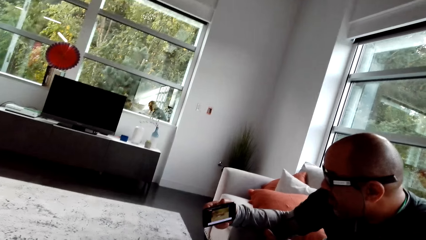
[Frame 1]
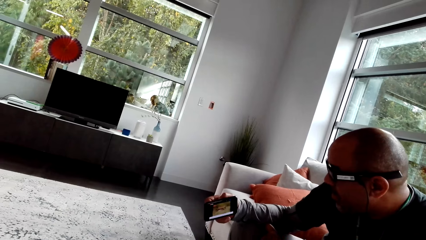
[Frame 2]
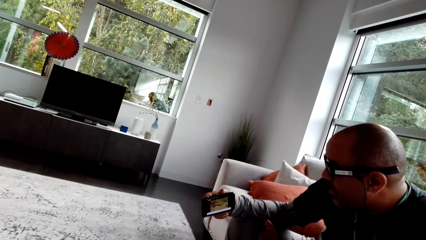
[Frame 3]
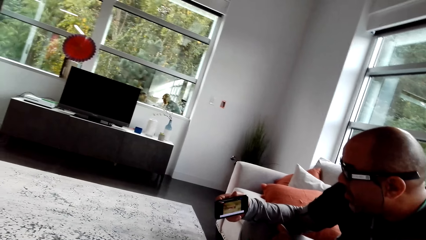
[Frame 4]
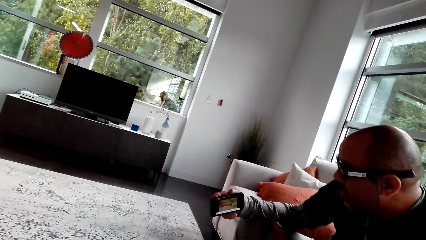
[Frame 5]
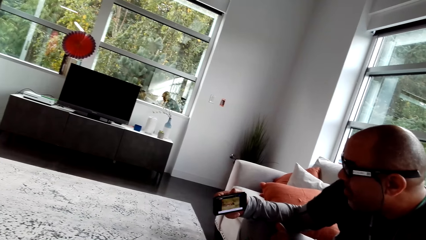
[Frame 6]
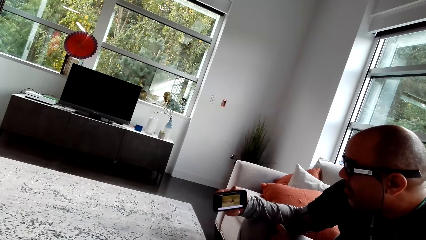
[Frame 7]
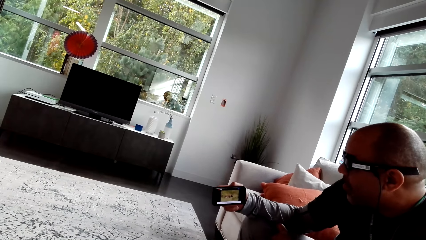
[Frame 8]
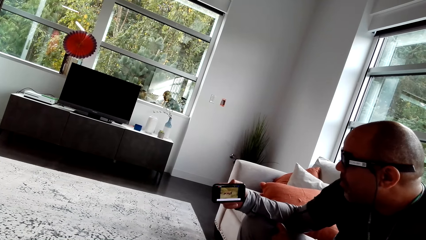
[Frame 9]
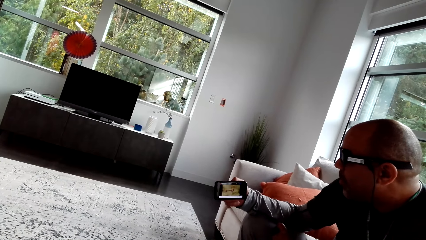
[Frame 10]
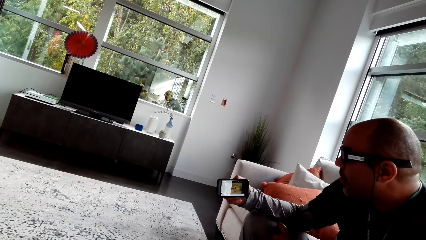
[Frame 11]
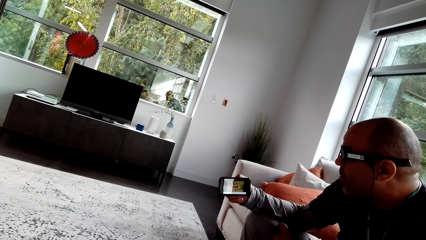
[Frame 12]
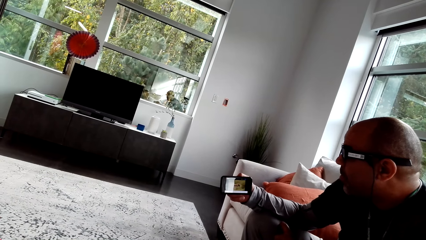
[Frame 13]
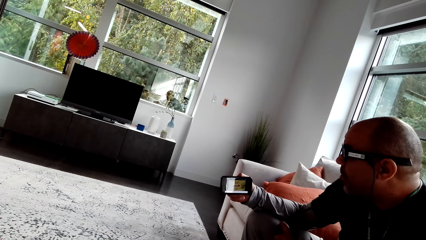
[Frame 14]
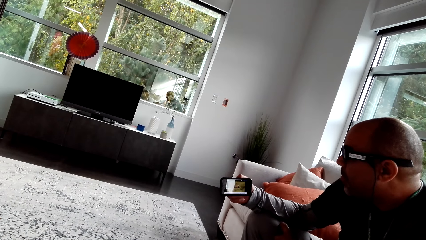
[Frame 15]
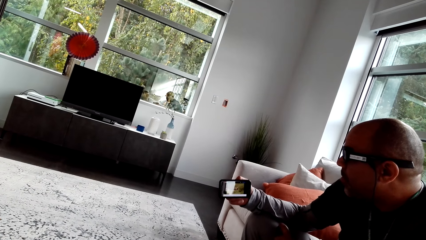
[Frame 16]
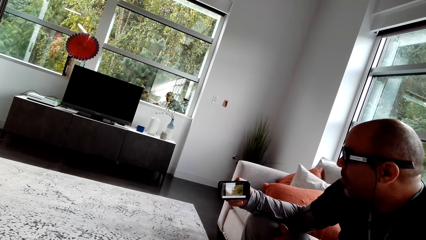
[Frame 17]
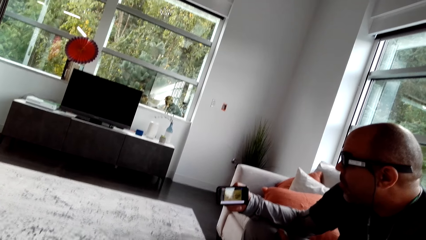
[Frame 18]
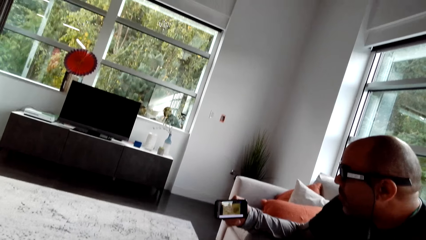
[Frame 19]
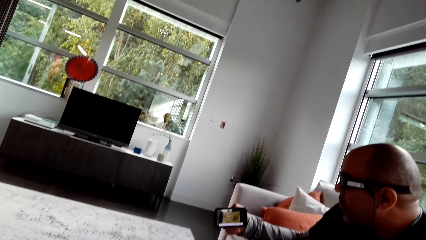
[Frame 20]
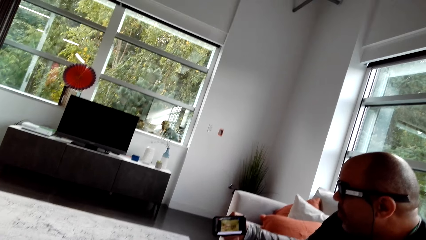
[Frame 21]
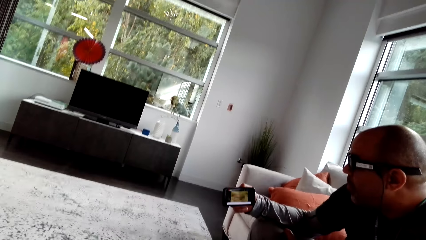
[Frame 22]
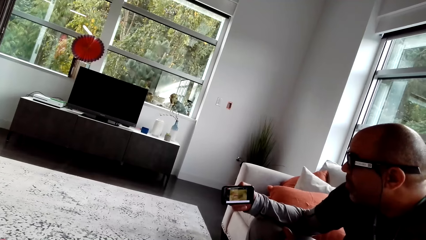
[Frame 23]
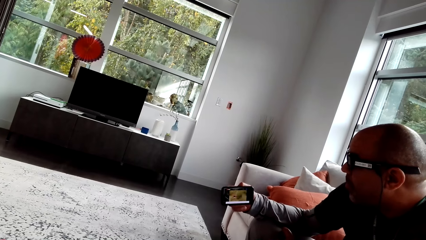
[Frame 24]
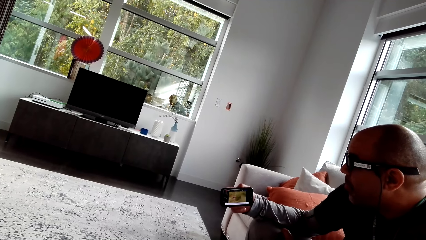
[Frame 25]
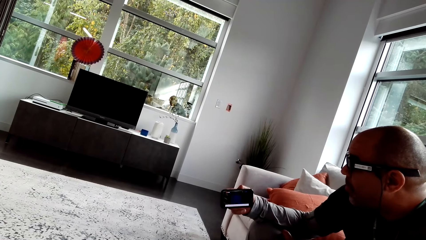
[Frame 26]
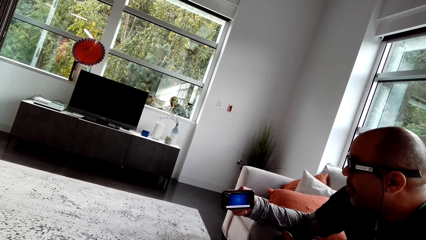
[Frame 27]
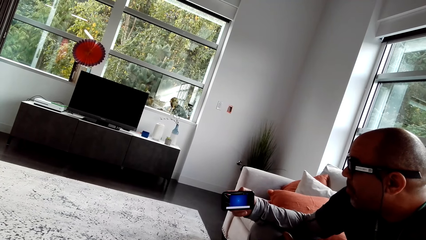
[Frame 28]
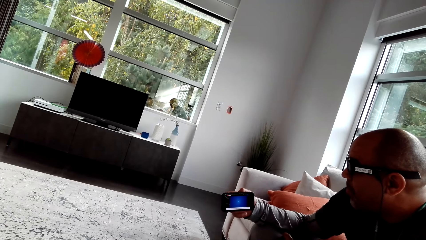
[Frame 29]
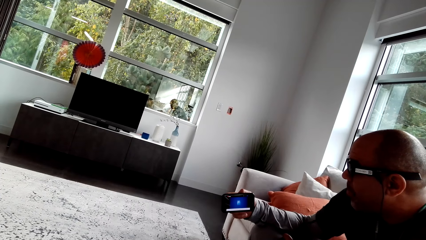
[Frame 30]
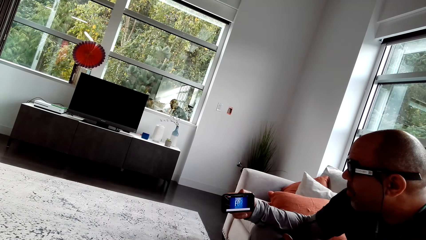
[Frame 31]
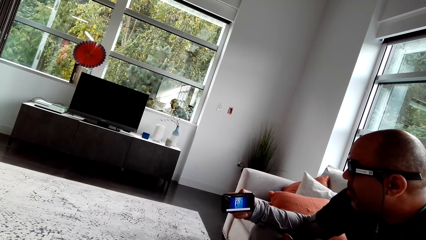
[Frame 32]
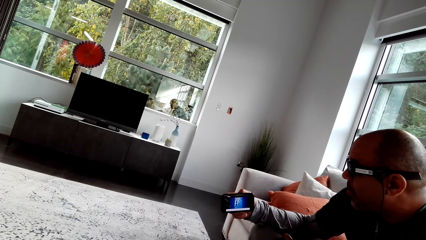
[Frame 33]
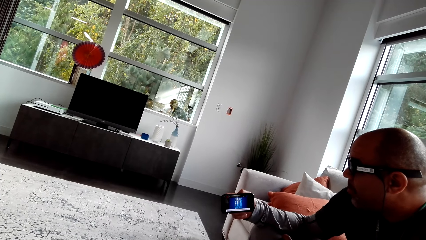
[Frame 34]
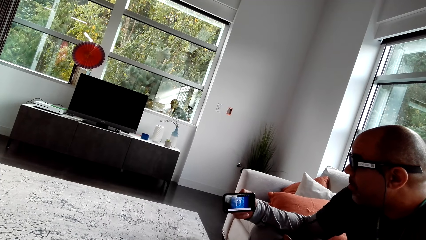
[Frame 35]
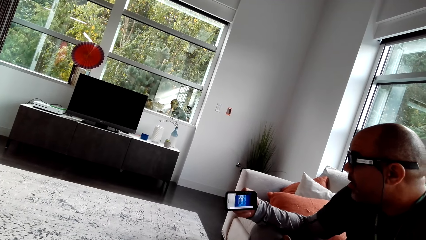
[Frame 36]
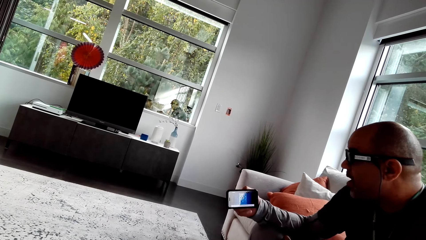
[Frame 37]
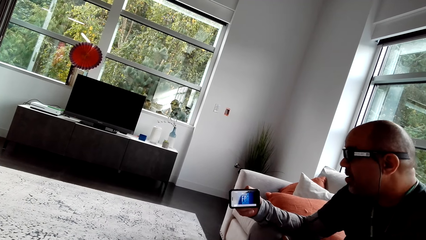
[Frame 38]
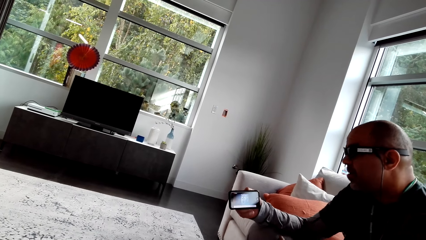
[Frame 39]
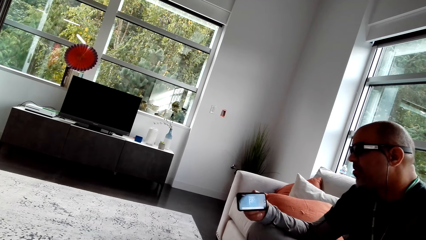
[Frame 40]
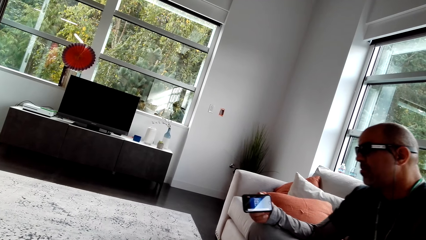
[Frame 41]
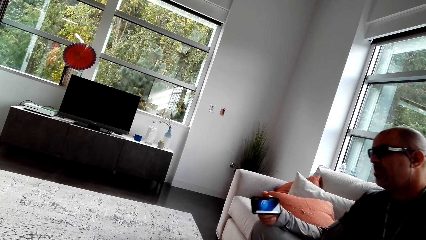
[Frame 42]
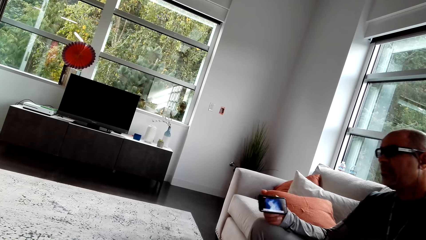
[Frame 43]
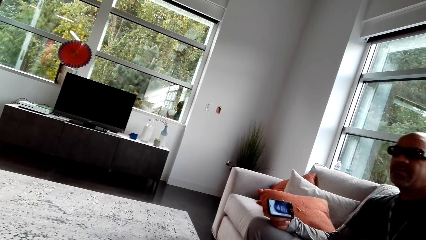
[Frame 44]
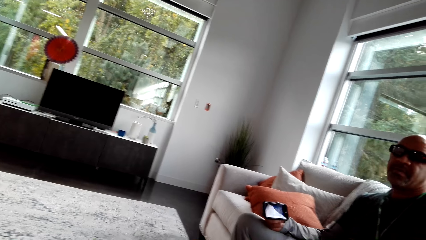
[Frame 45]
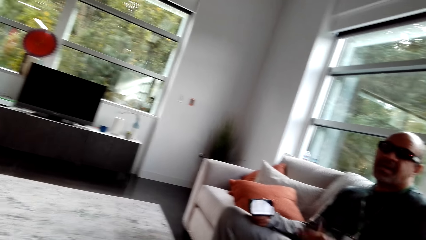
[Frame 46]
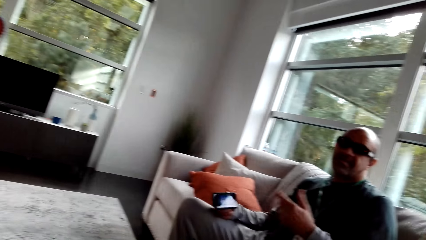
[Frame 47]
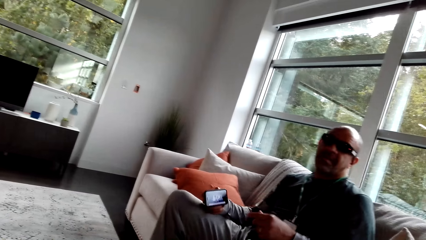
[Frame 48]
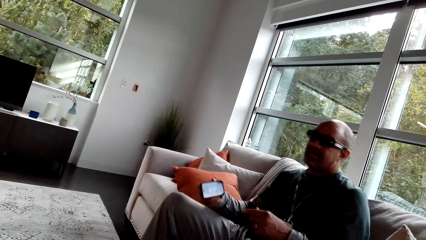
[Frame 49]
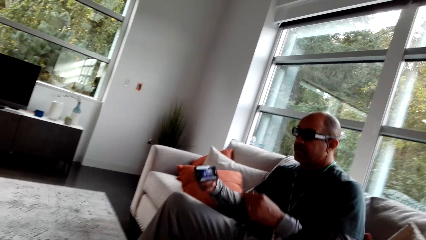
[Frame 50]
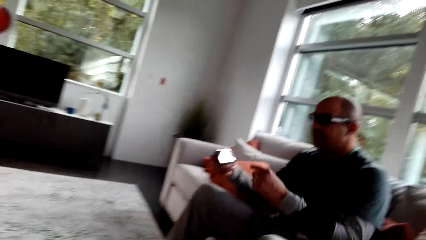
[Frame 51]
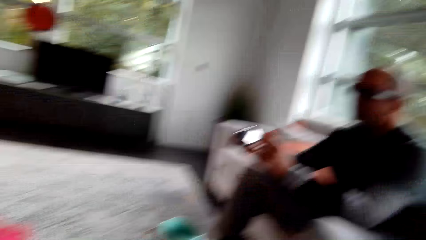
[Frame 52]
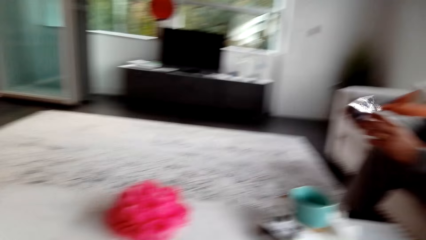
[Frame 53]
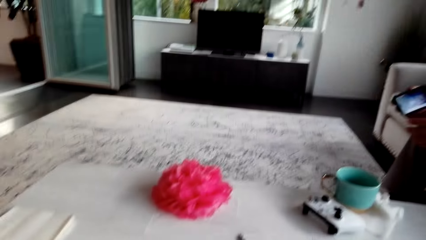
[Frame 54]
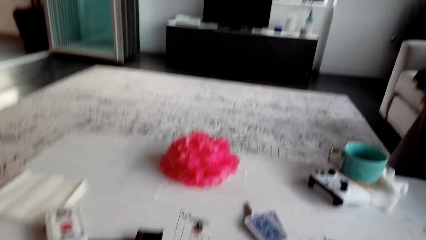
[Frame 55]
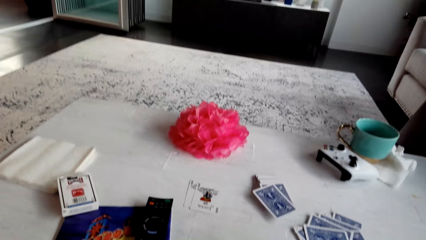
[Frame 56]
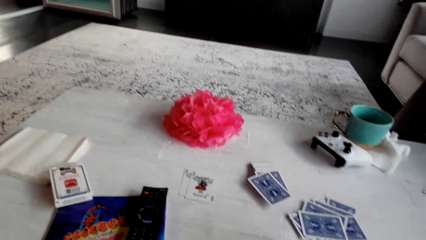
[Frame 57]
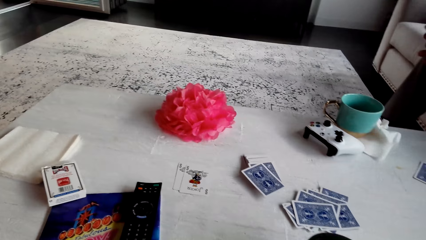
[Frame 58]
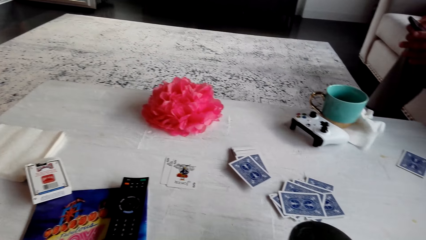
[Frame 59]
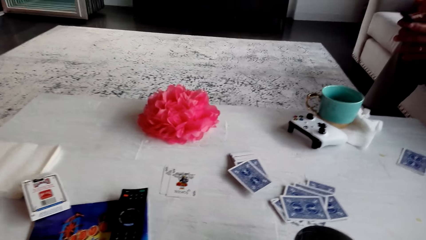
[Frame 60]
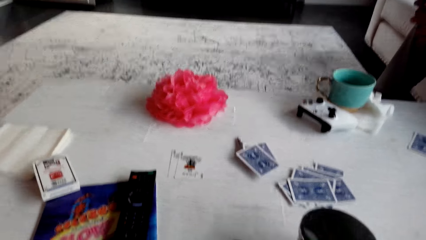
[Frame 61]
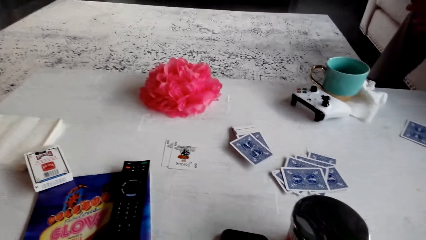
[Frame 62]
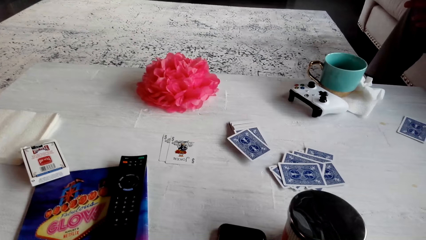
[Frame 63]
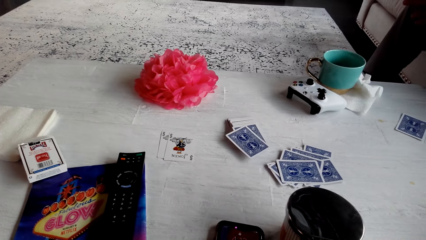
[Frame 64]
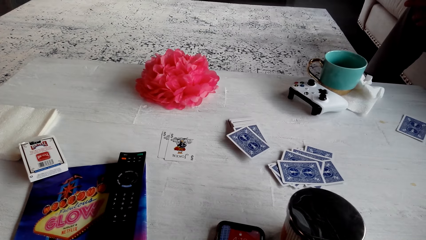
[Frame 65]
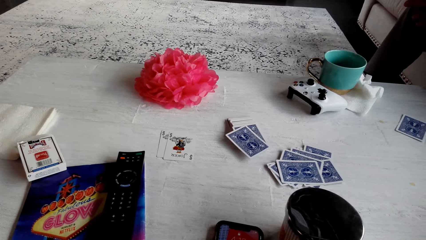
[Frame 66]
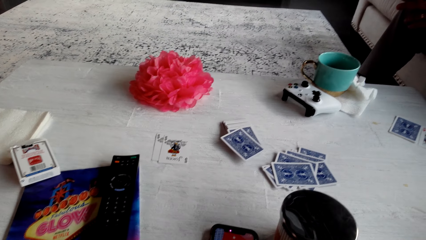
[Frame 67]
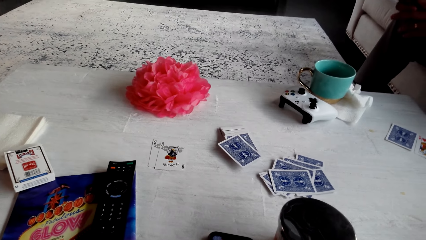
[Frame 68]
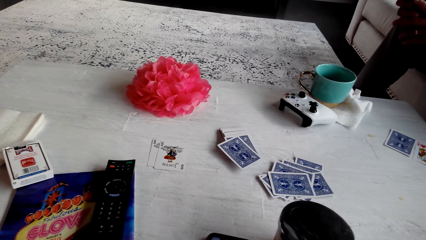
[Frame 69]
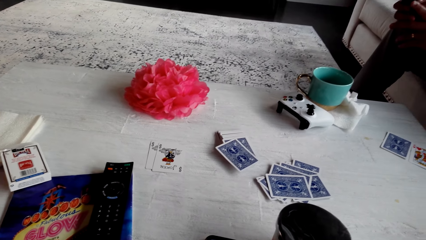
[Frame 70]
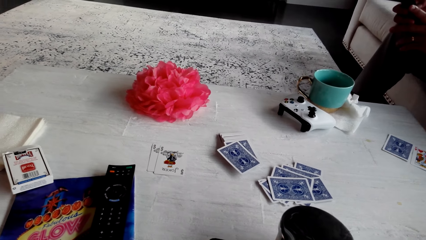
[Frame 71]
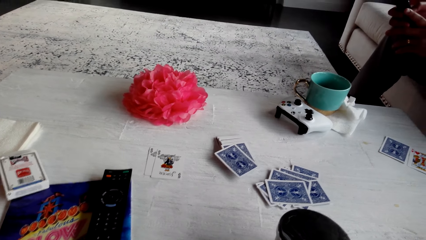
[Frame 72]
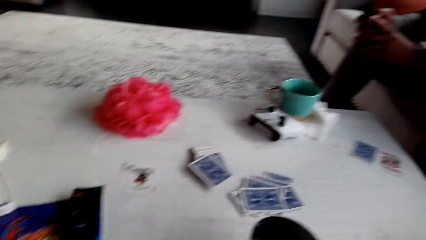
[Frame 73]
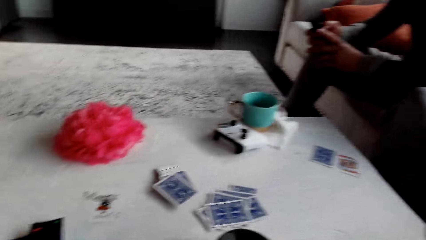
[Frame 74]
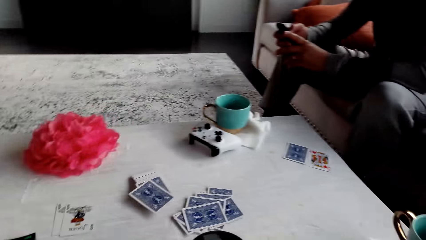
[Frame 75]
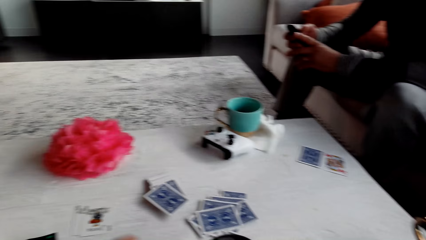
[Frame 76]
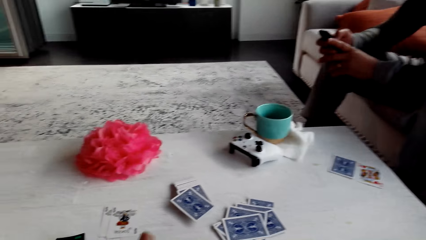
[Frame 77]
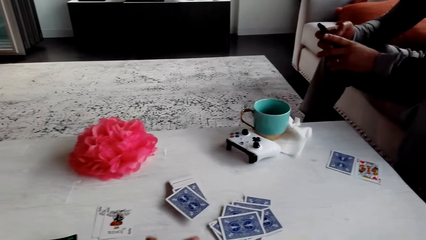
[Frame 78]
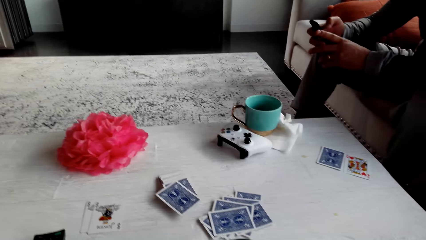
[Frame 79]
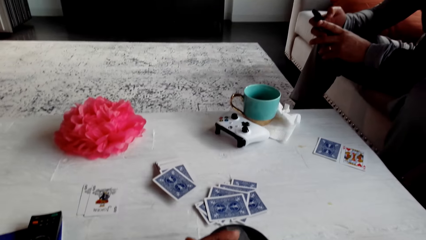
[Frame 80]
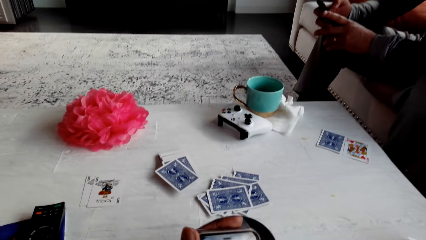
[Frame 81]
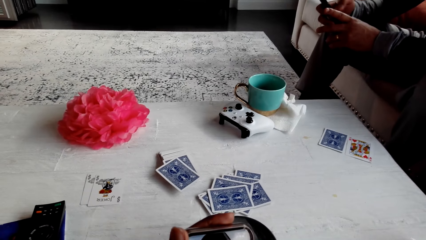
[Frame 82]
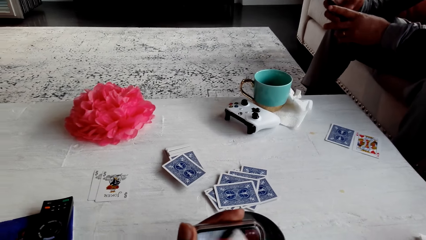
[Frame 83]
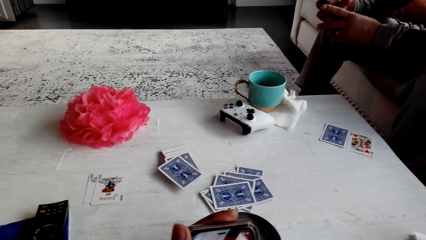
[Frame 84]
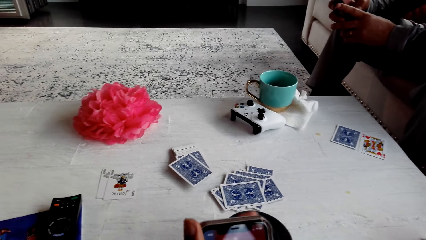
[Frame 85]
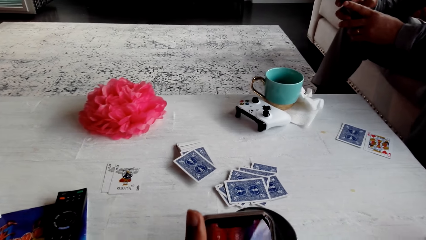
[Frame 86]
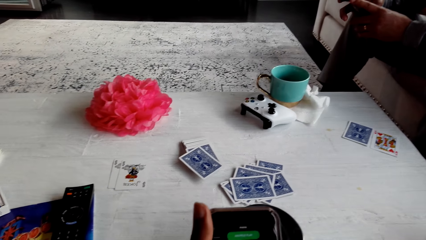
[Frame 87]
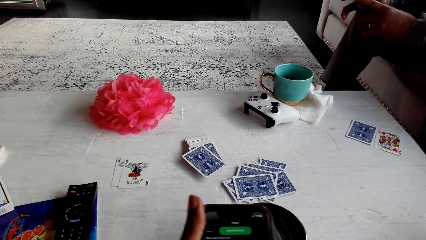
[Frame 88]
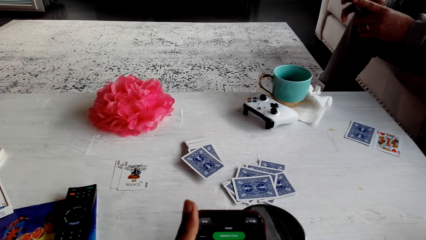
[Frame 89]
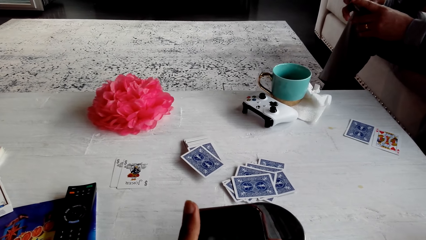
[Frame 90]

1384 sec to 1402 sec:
The camera wearer looks at a man's phone. They talk to the man. The man holds the phone and talks to the camera wearer. The camera wearer talks to the man. They look at the table. They look around the room. They hold the phone. They look at the phone. They dial the phone.
